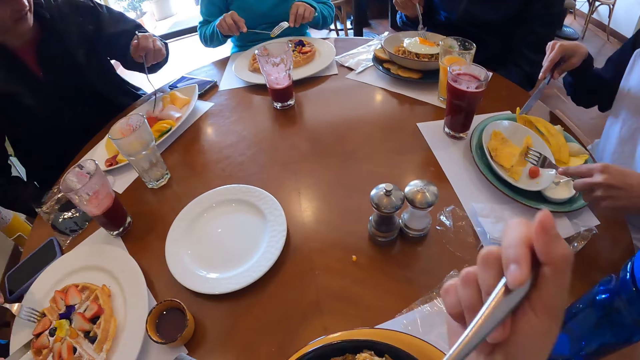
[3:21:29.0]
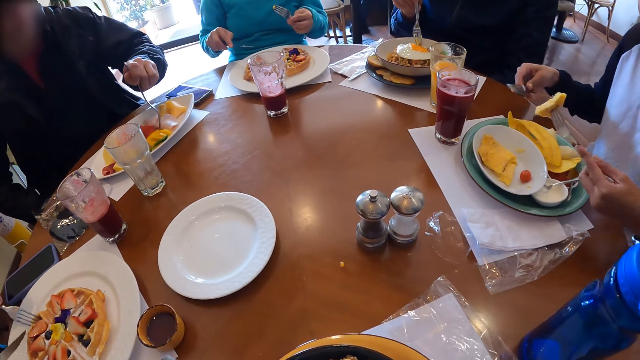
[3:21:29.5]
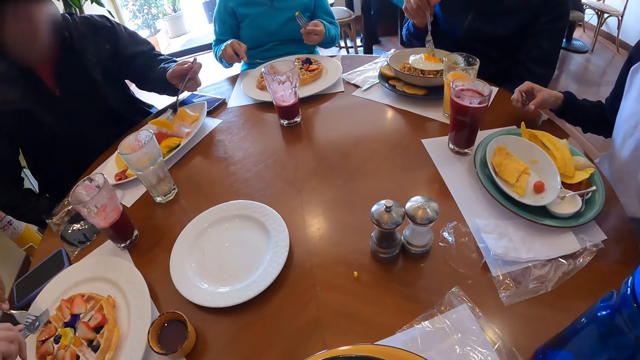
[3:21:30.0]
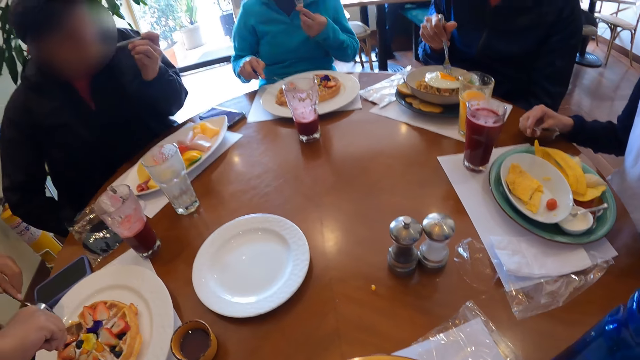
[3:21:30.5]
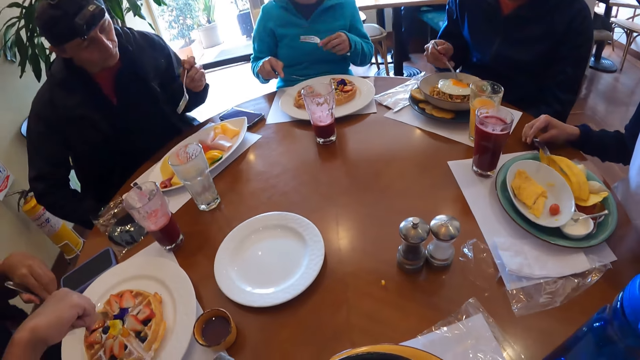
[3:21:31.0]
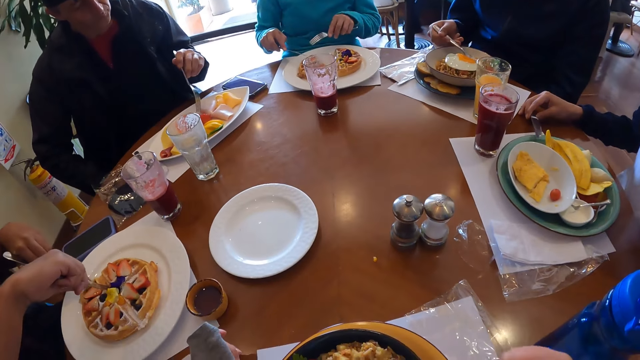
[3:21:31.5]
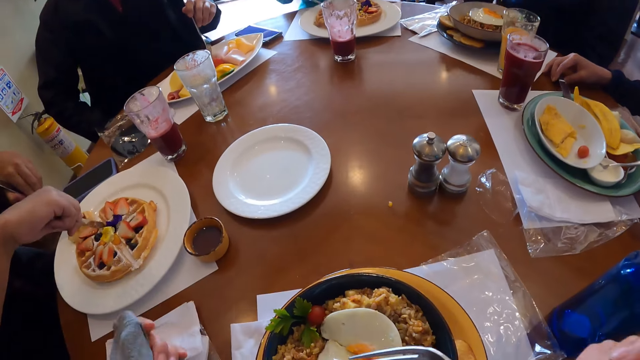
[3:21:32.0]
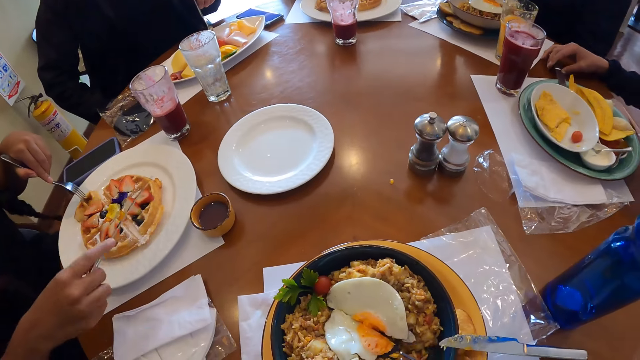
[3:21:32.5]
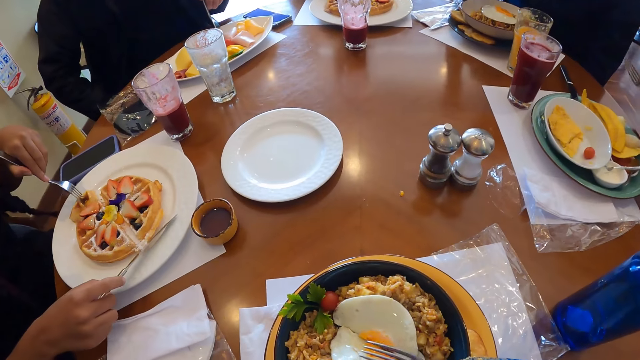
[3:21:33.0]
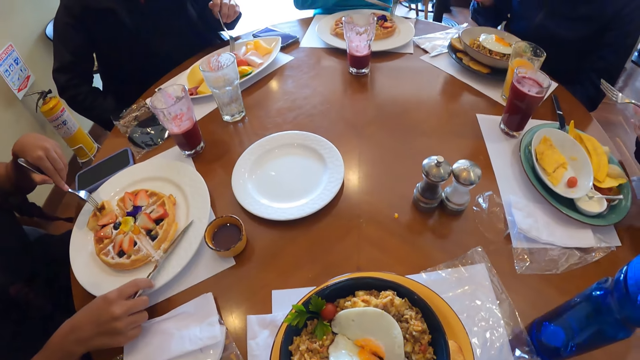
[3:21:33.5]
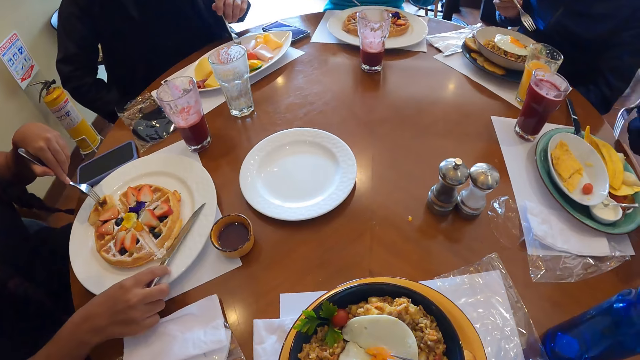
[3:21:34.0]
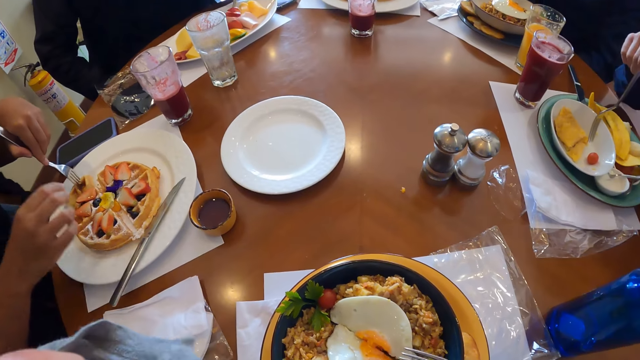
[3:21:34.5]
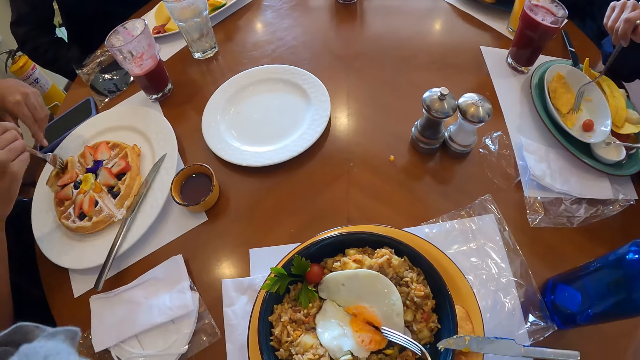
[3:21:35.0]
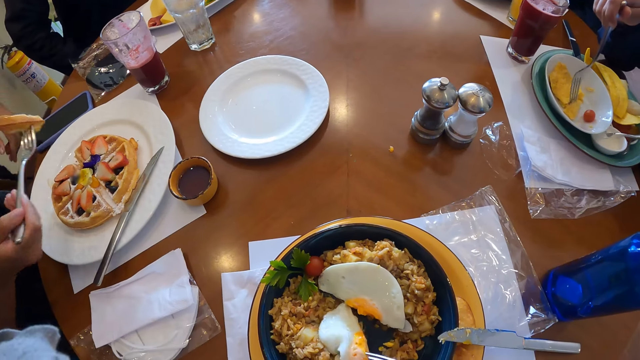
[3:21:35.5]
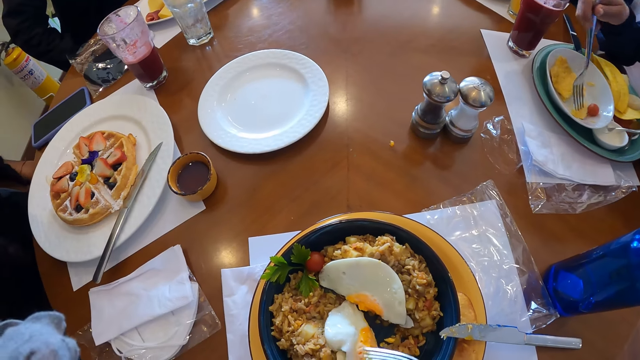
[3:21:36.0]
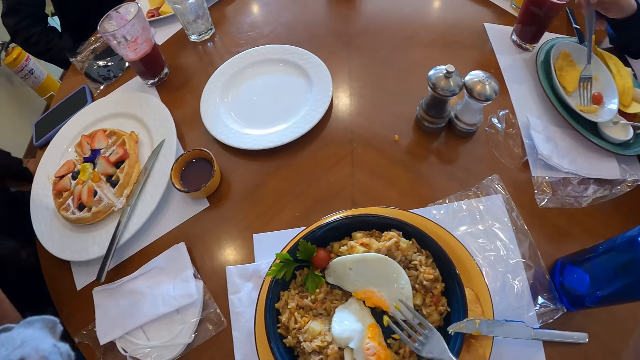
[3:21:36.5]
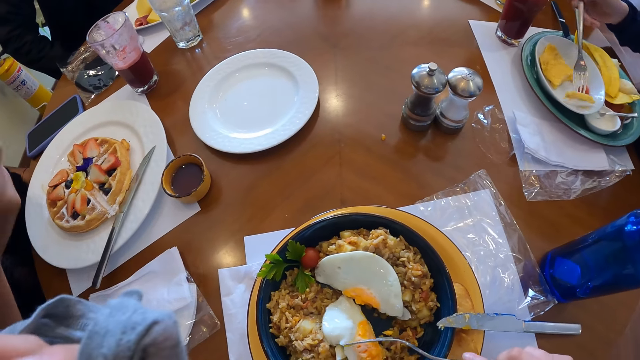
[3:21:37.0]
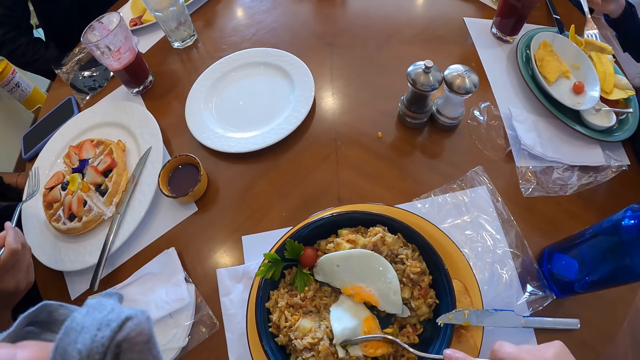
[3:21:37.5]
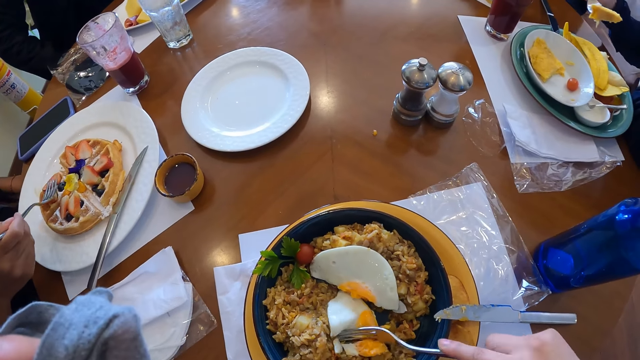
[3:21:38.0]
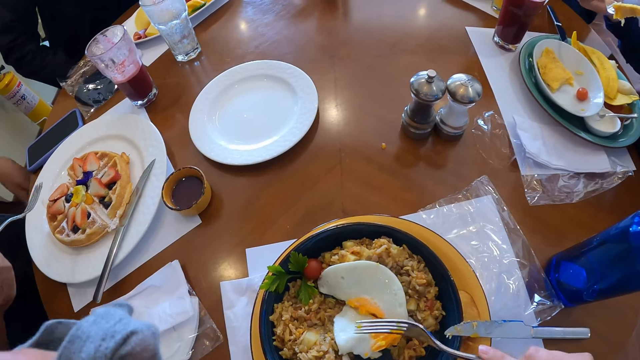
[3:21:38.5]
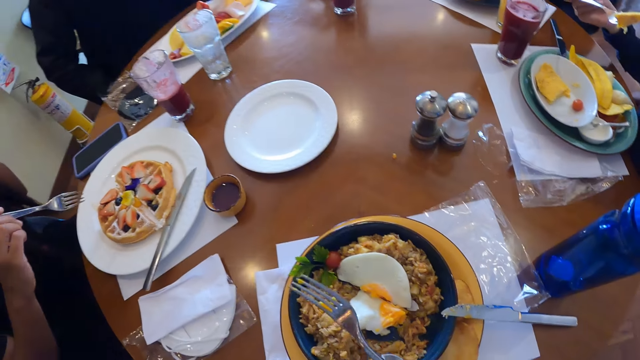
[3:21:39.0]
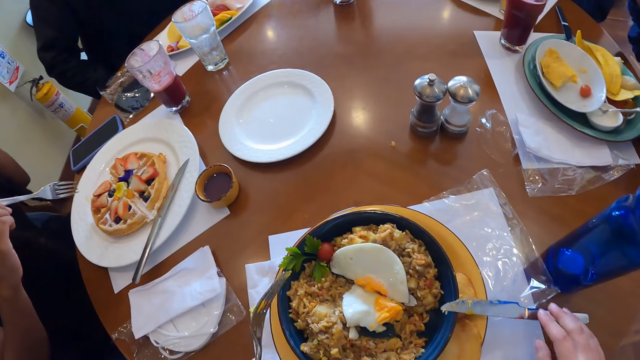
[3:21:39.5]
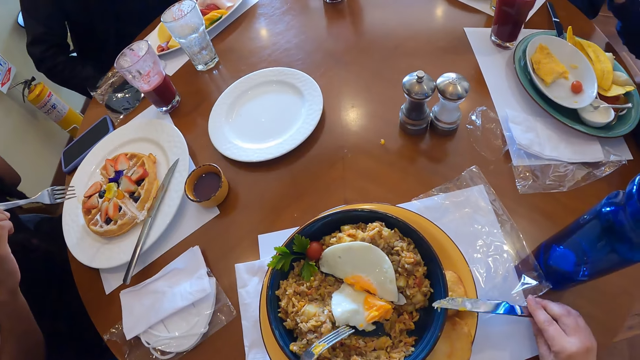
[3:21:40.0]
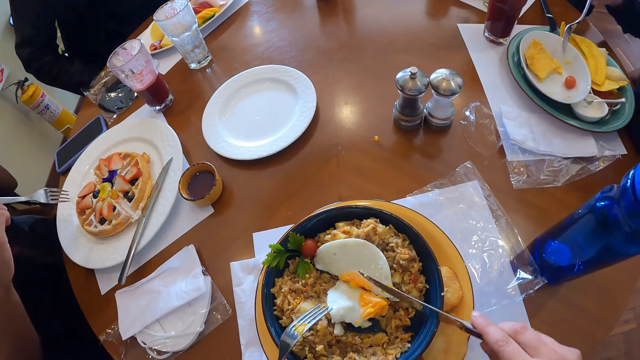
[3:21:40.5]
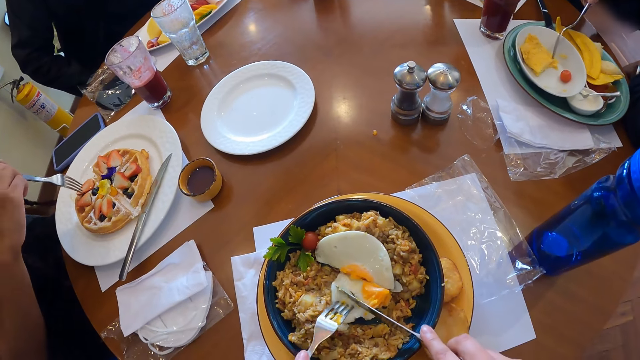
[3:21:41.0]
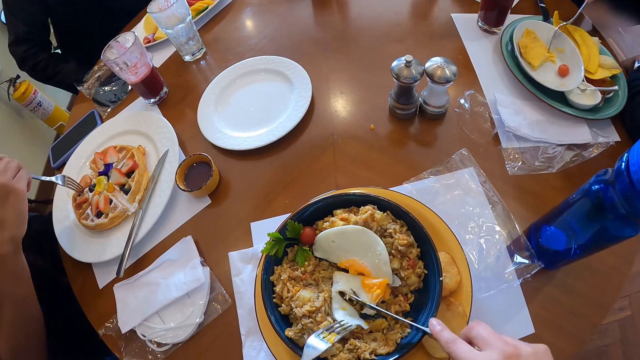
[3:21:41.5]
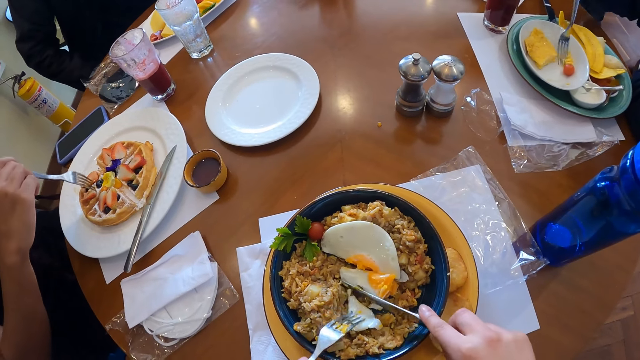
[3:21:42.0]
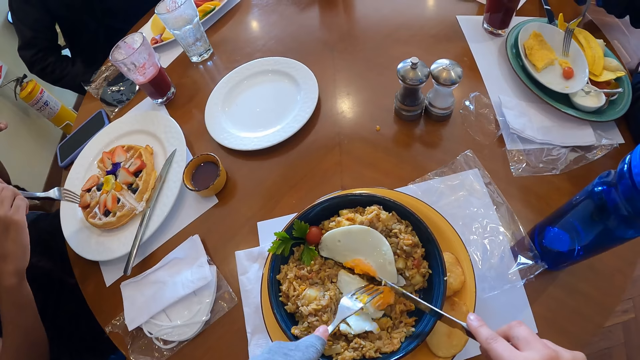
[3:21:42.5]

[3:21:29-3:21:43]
A man eats the vegetable on the fork in his left hand. A woman puts the fork on the table, cuts pancake on the plate with the fork in her left hand and the knife in her right hand, eats the fruit and places the fork in her right hand on the plate. Another woman picks pancake or fruit from the plate with the fork in her right hand. The camera wearer passes the fork in her right hand to her left hand. She picks the knife from the table with her right hand. She cuts the egg with the knife.

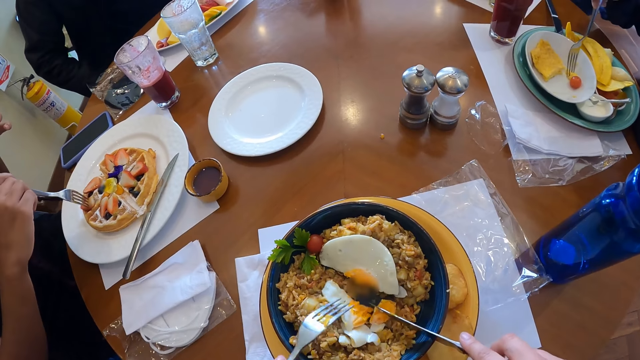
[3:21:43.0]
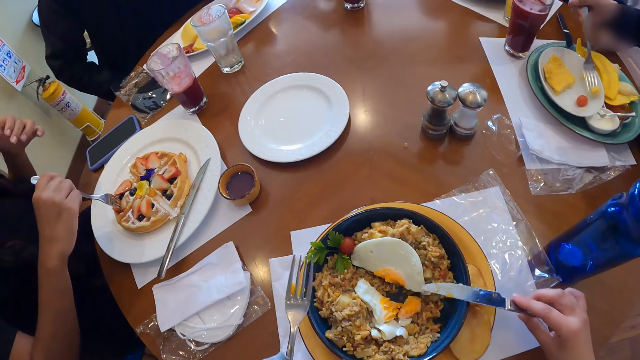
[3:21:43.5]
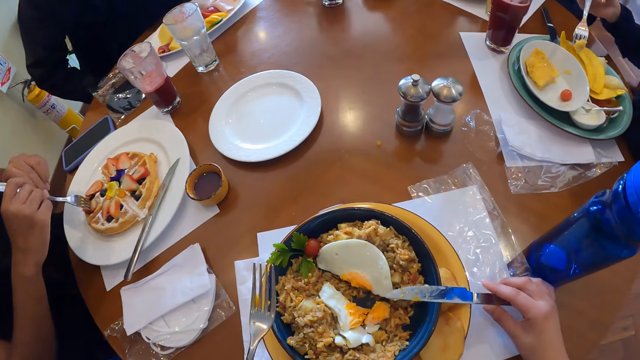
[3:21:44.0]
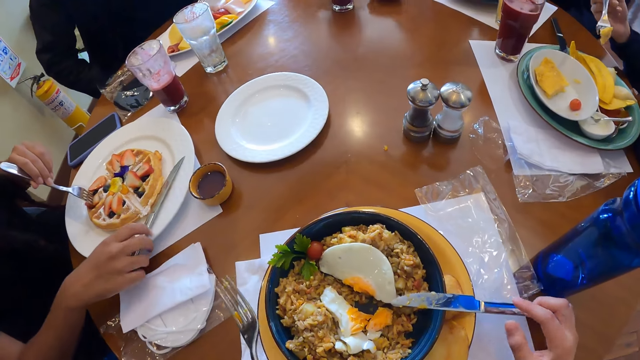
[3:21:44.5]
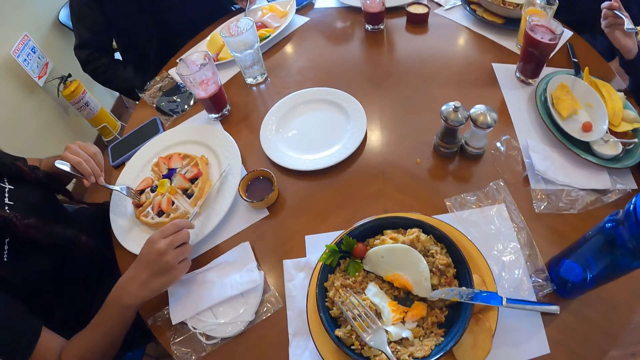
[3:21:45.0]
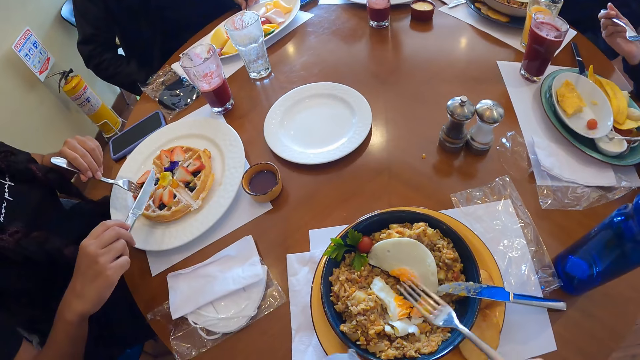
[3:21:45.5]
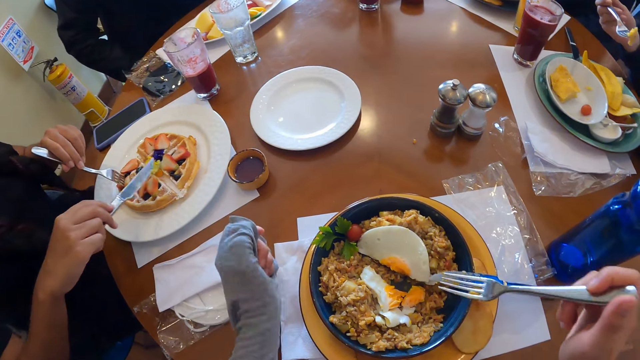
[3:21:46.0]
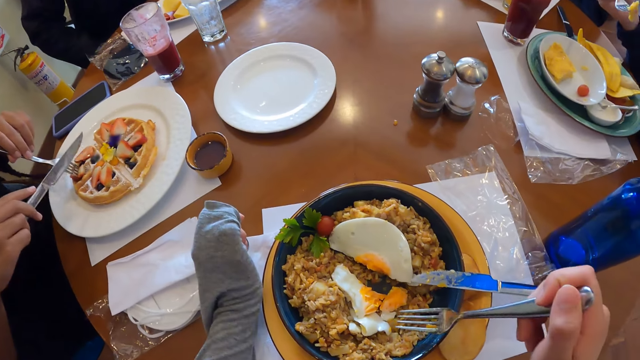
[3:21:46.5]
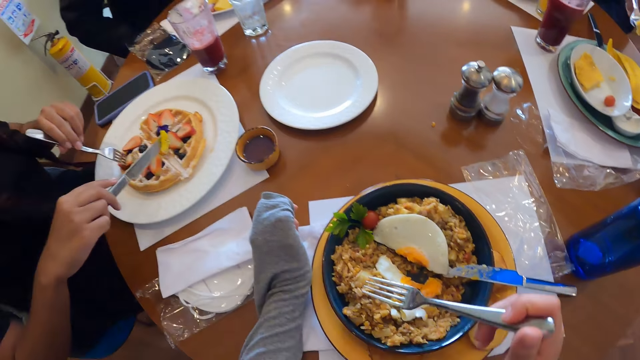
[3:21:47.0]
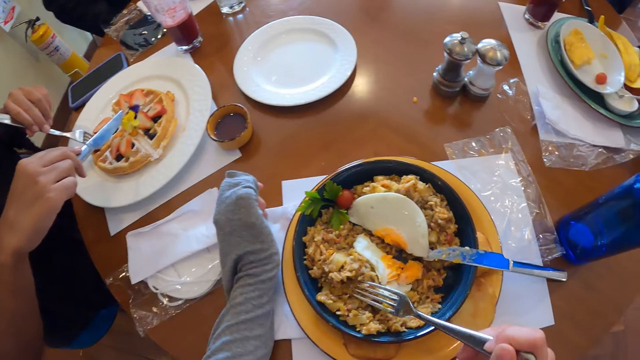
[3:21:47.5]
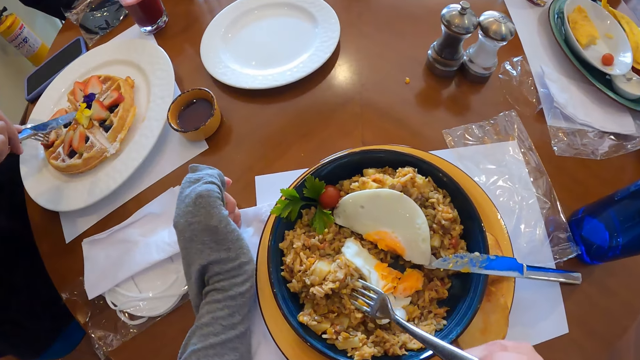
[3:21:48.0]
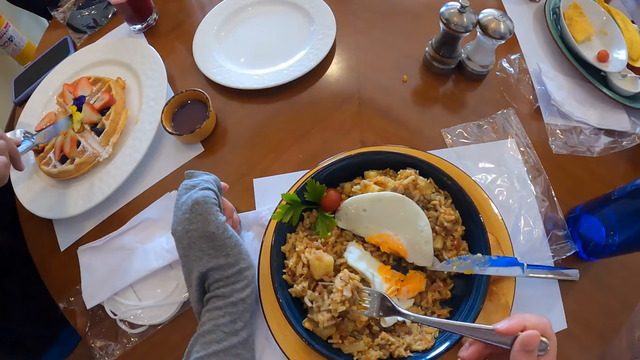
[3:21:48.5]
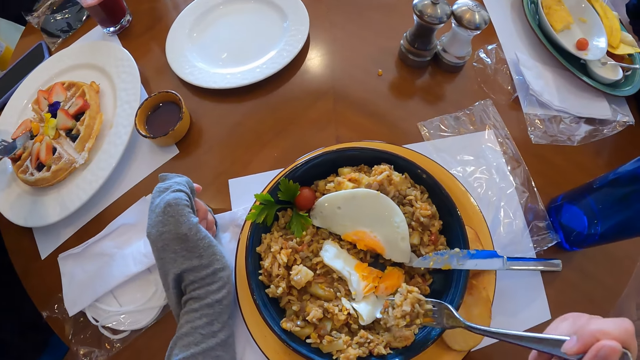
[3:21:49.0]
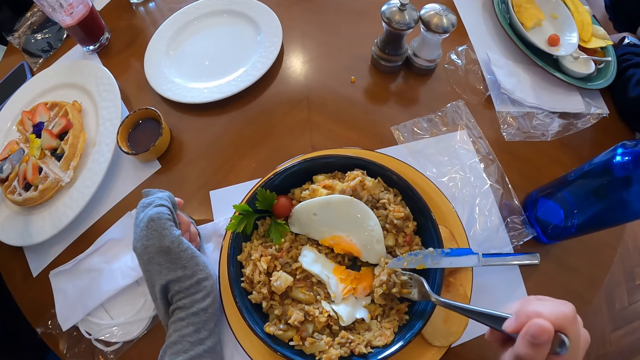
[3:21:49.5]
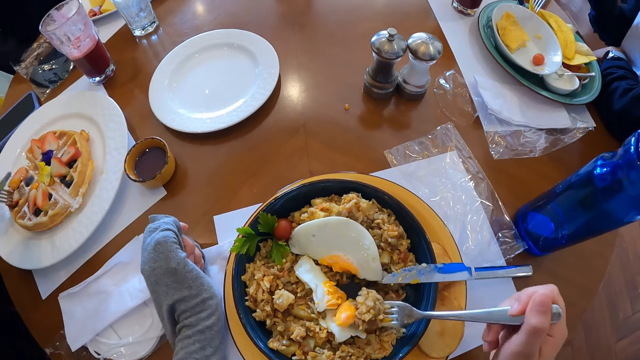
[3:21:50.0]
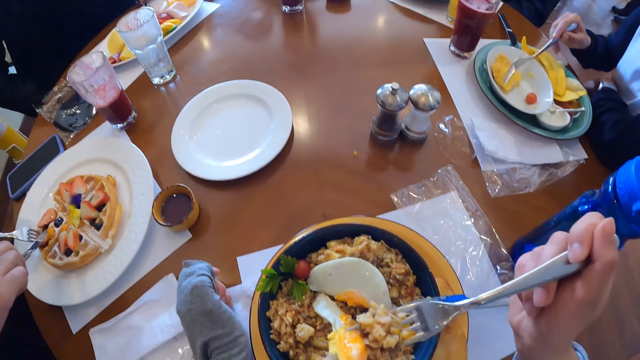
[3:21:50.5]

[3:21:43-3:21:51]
A woman picks the fruit with the fork. The camera wearer cuts the omelet on the plate with the fork in her left hand and the knife in her right hand. The woman passes the fork in her right hand to her left hand, picks the knife and picks a fork from the table with her right hand. The camera wearer takes rice and the omelet from the plate with the fork in her right hand.
